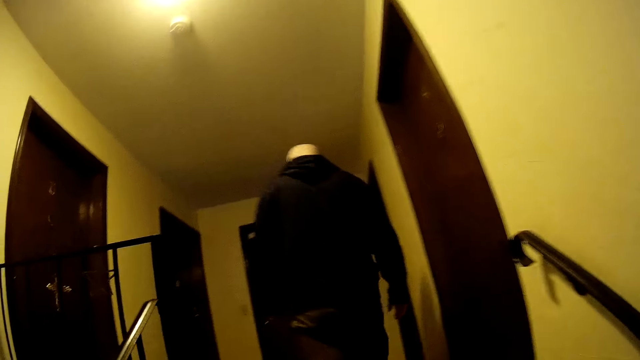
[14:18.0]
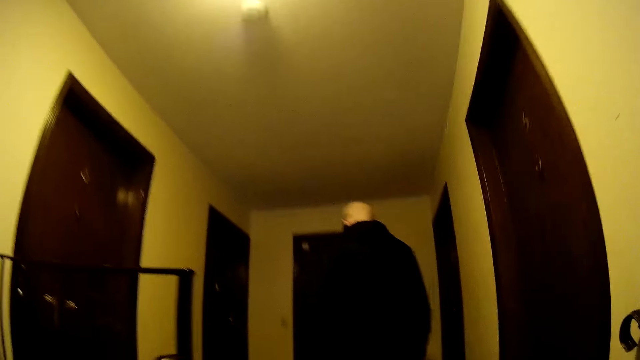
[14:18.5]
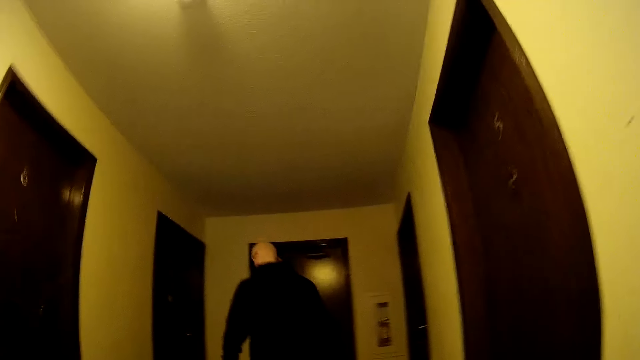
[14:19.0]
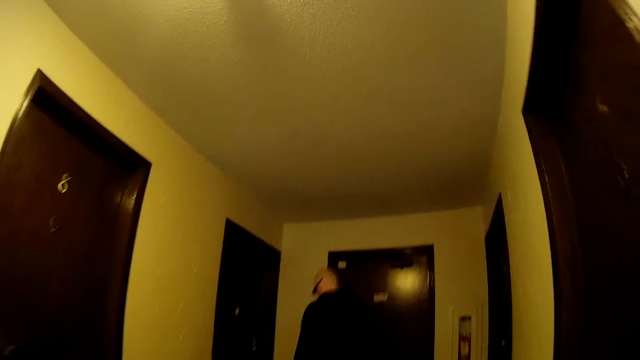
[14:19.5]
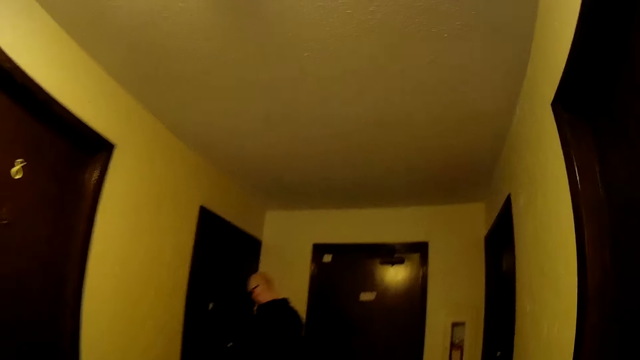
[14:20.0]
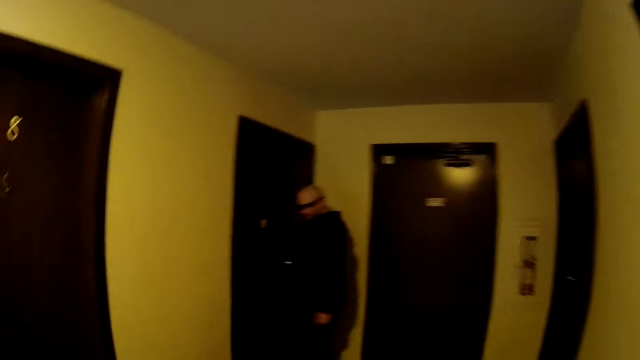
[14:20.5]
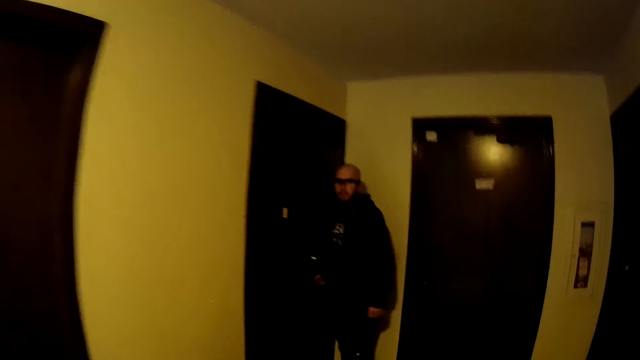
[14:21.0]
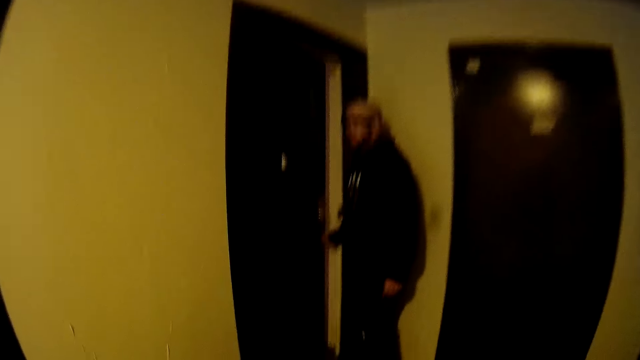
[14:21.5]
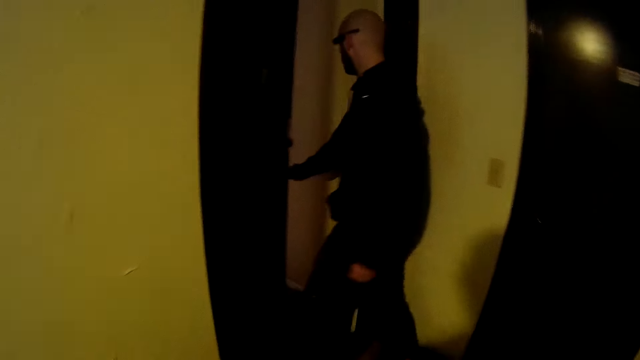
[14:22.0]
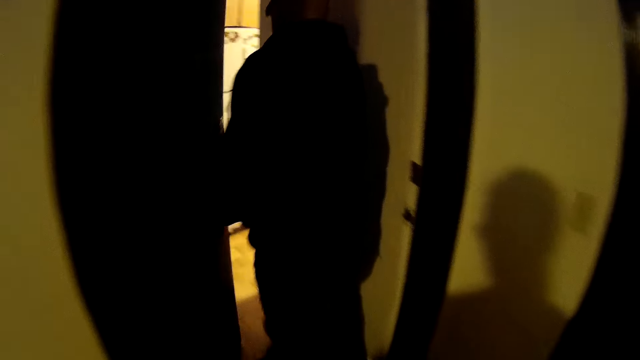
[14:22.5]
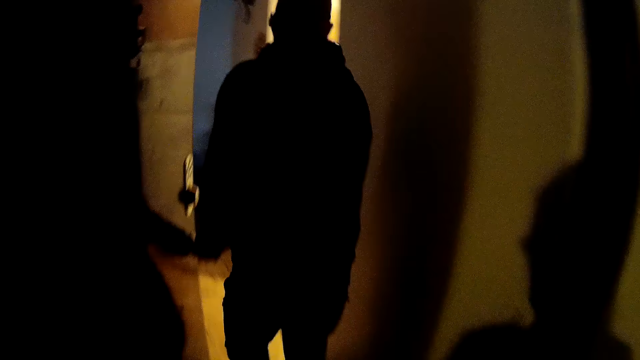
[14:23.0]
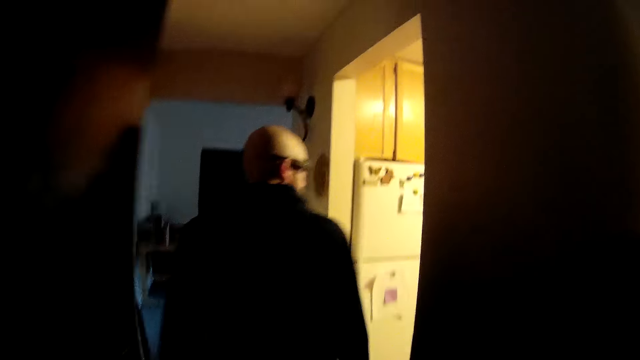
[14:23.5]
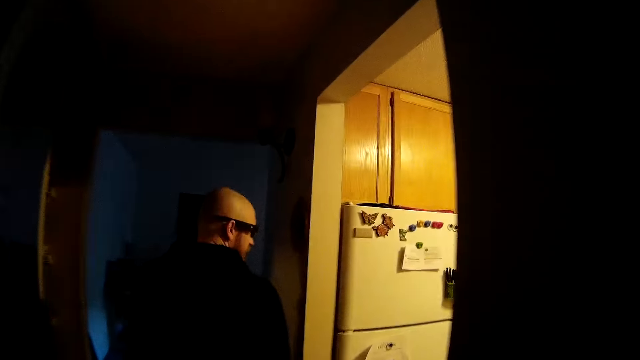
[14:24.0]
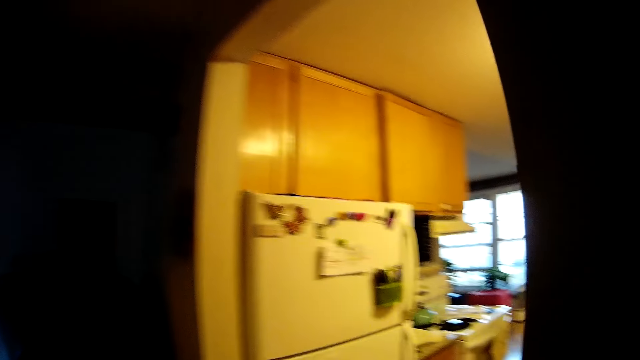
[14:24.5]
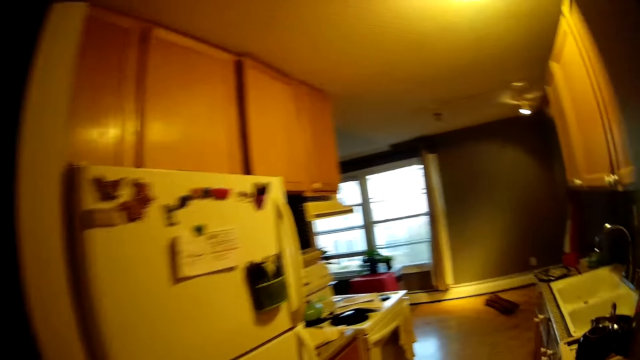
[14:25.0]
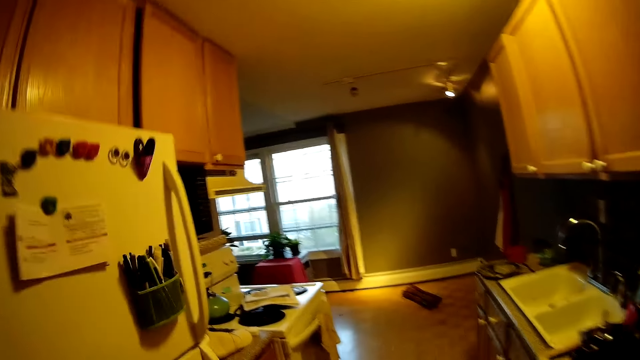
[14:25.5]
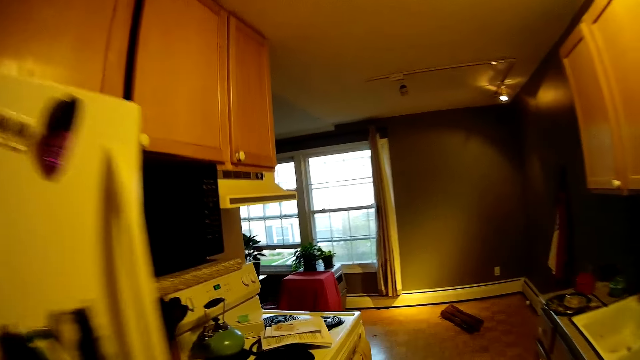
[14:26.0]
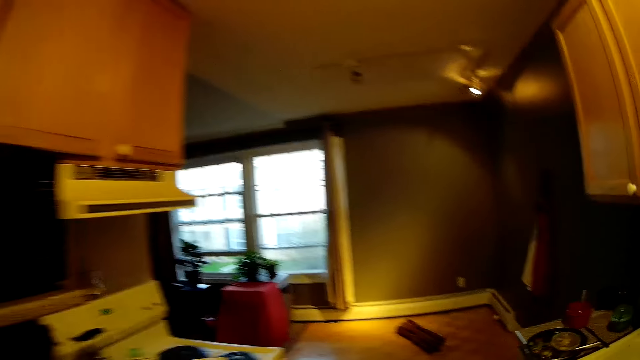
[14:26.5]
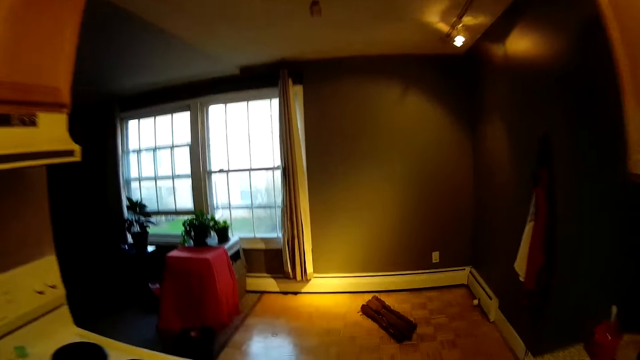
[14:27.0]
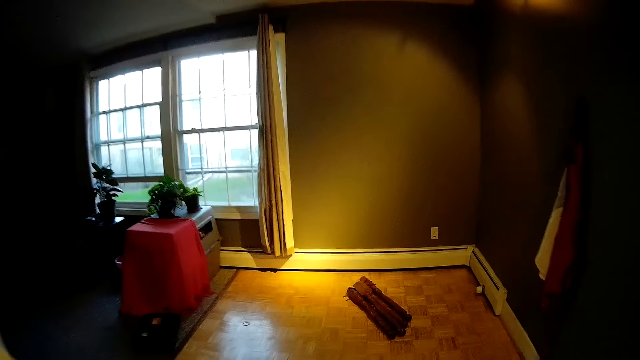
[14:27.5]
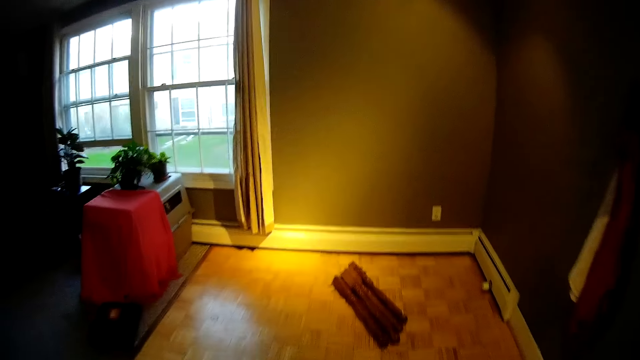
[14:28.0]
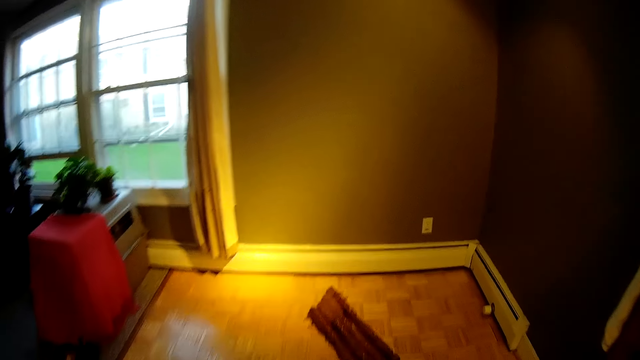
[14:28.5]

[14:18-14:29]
The man walks to a door. The camera wearer walks towards the man. The man opens the door with his right hand and walks into an apartment. The camera wearer walks into a kitchen.

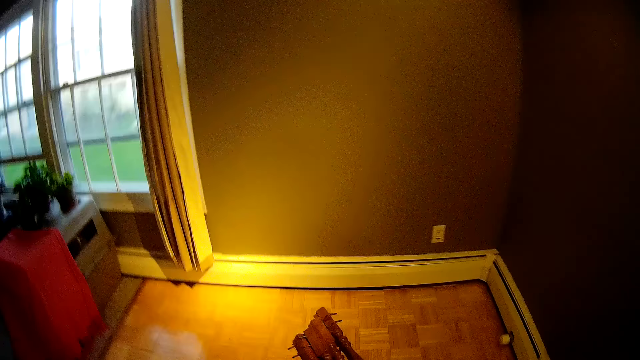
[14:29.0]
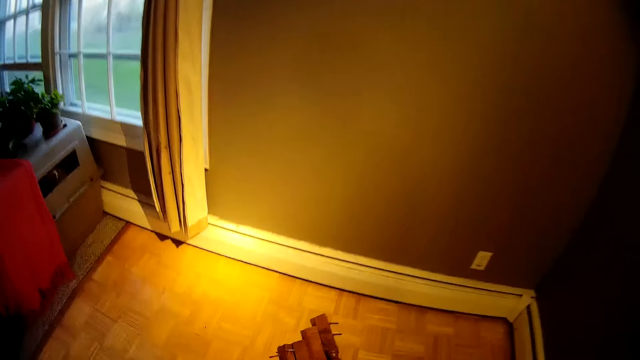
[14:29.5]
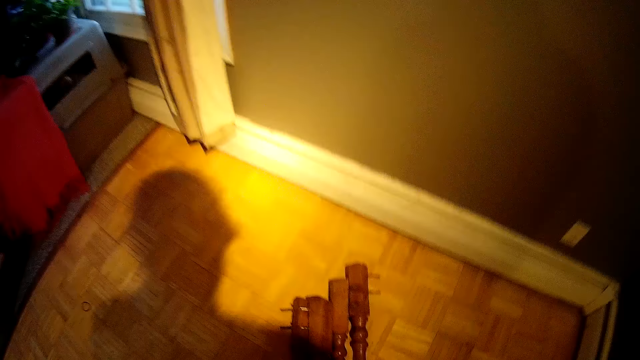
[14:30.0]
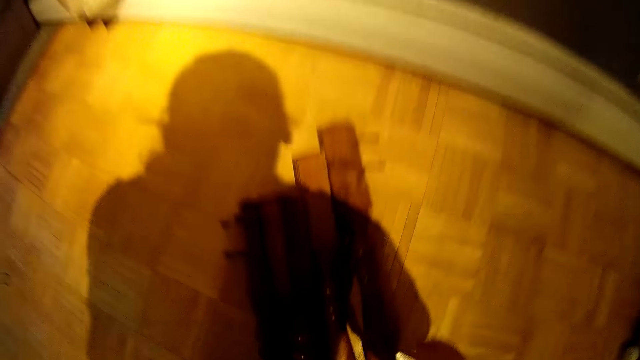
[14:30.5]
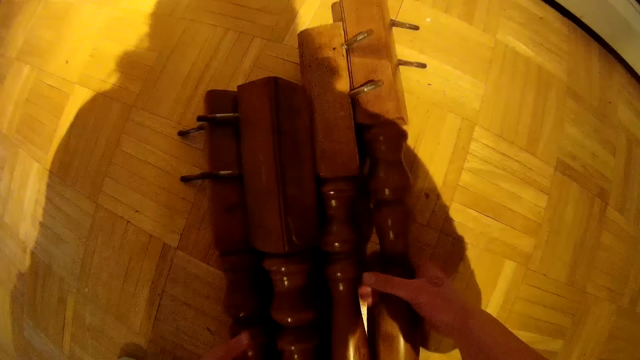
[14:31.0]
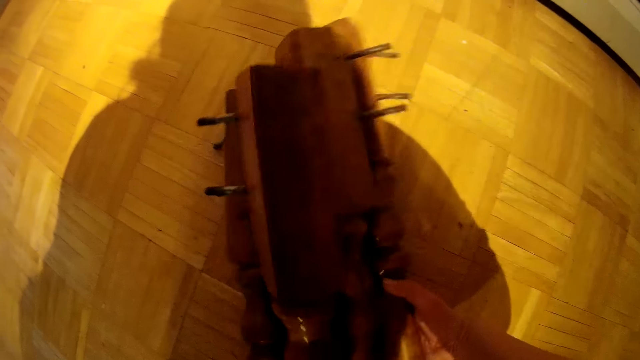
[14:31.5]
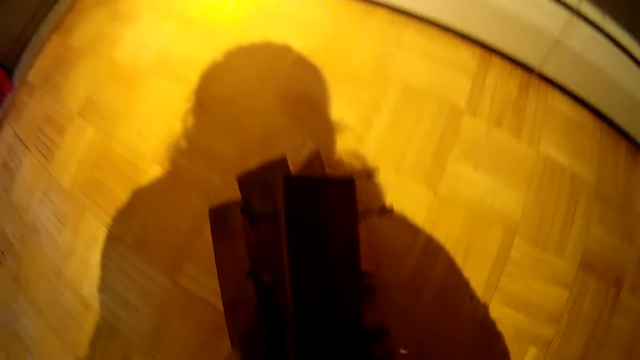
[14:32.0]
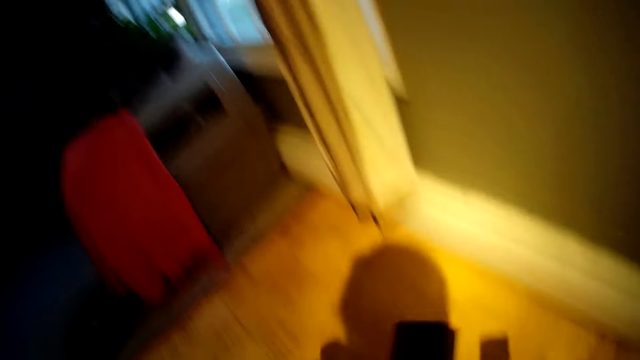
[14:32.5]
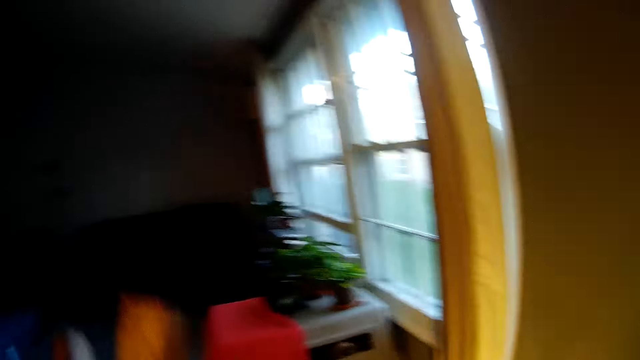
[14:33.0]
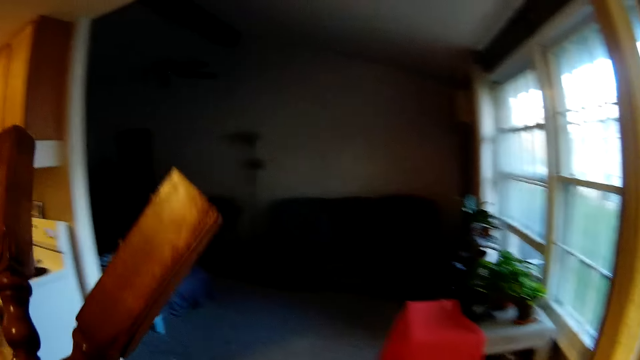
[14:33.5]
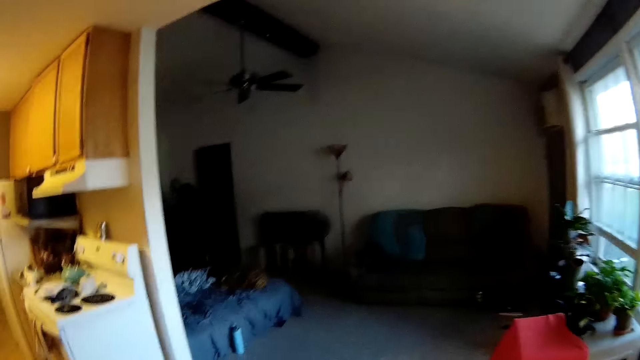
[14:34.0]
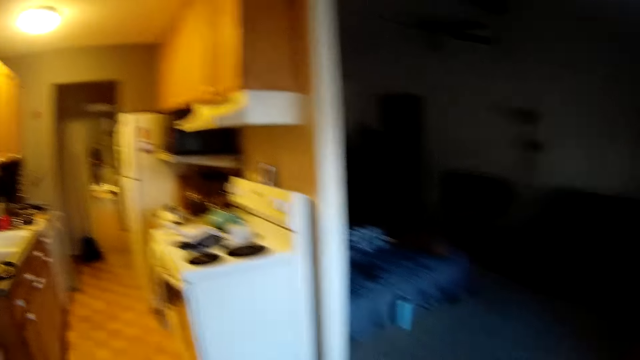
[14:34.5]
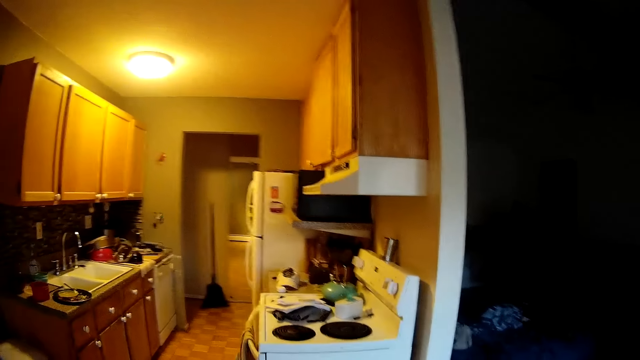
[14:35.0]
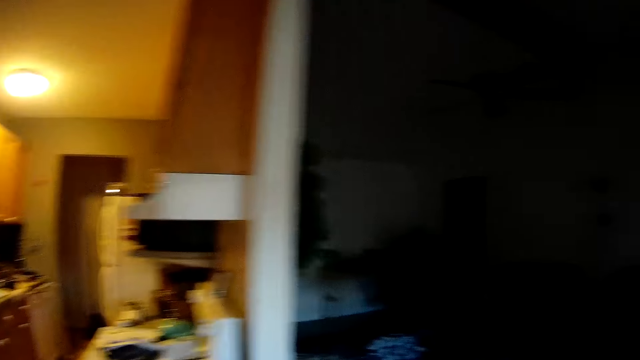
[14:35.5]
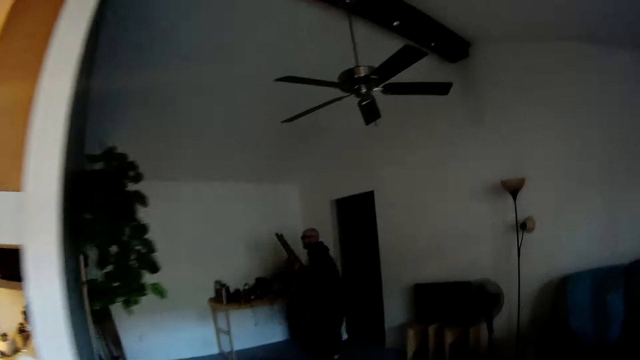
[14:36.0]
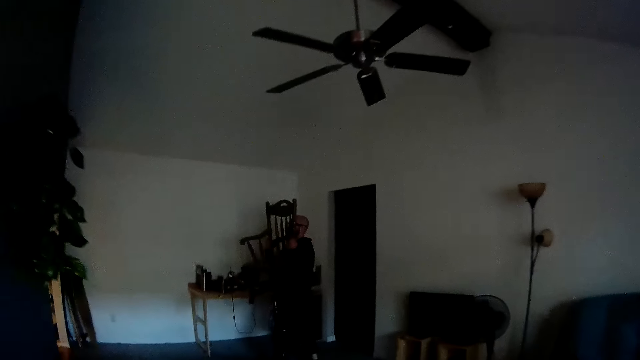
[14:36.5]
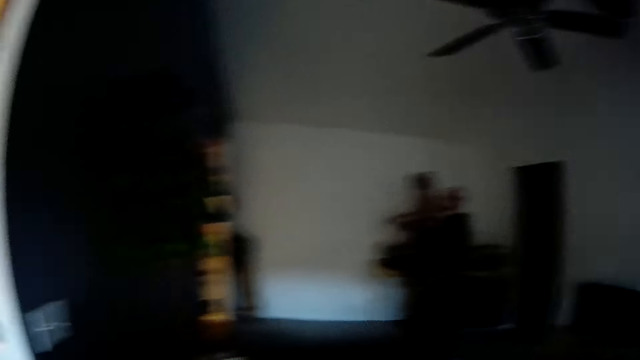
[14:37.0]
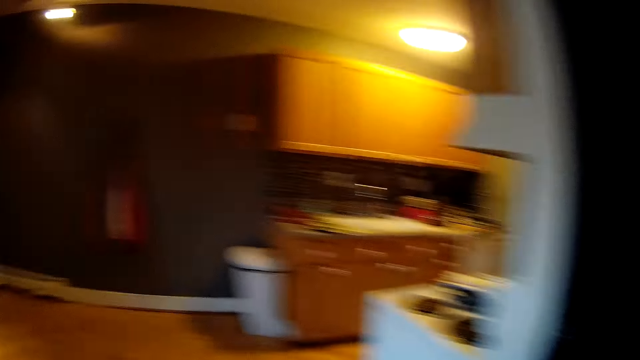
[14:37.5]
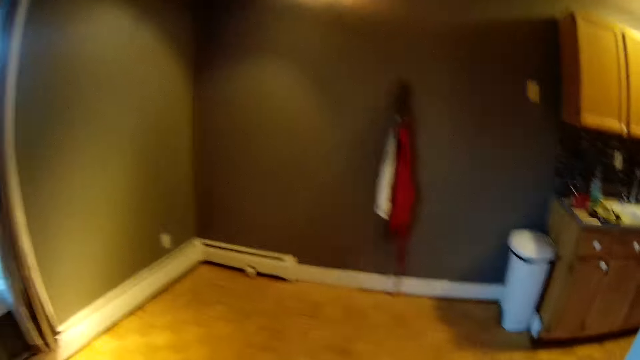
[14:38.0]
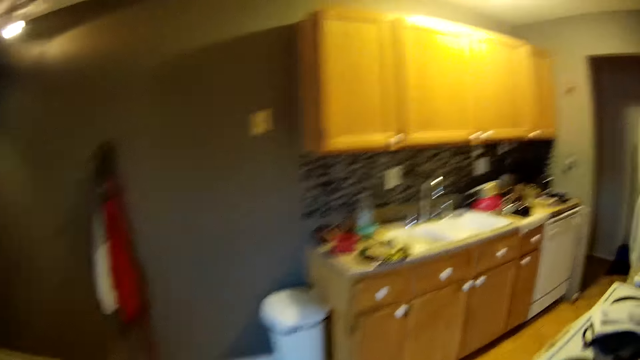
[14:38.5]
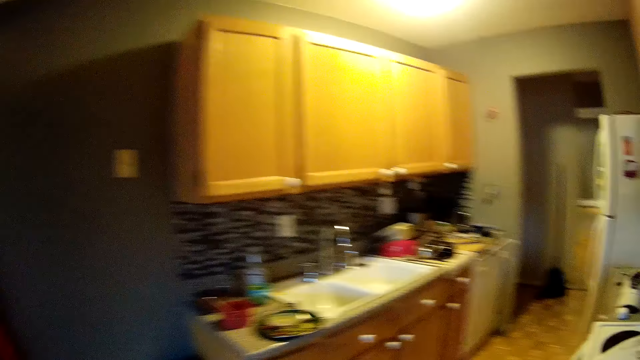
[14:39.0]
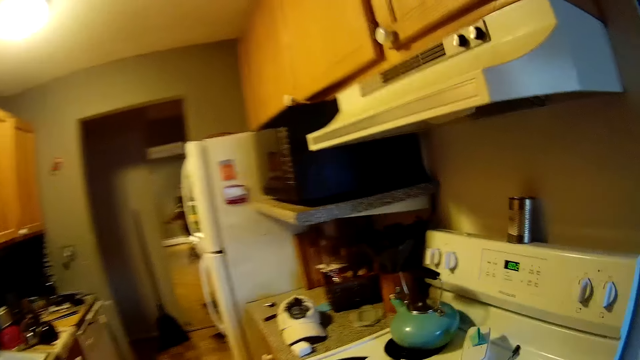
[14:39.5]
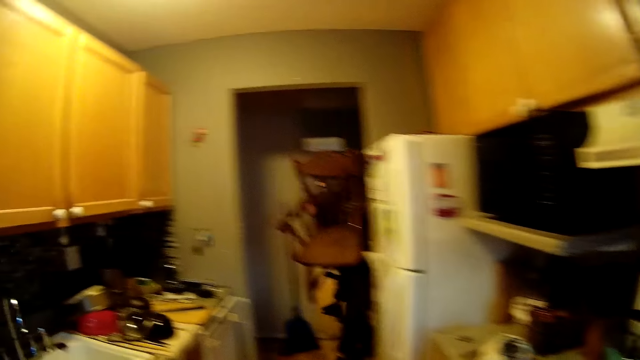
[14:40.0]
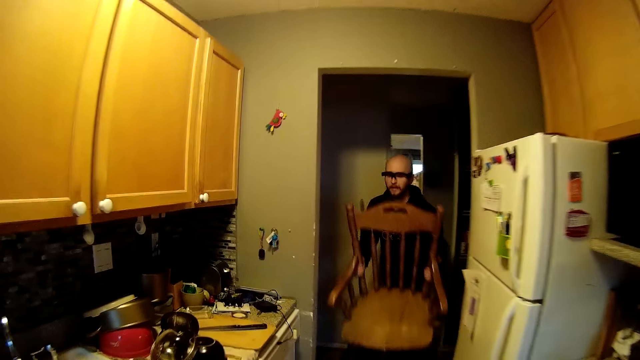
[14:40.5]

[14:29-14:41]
The camera wearer picks up four table legs from the floor with both hands. They walk to a living room. The man carries a chair from the floor with both hands and picks up the chair with his hands. The camera wearer walks to the kitchen.
